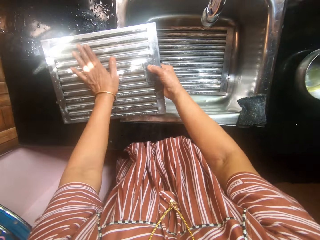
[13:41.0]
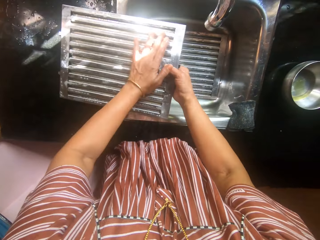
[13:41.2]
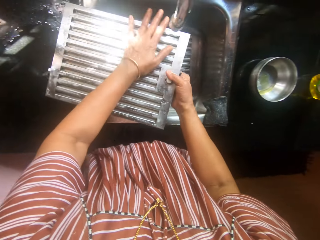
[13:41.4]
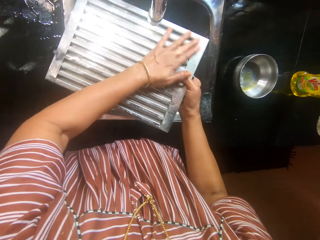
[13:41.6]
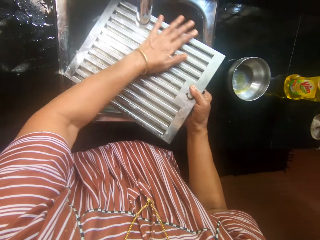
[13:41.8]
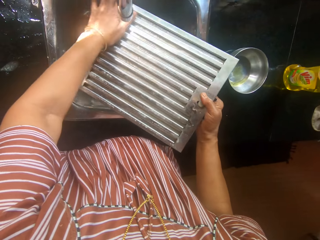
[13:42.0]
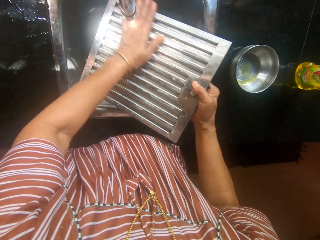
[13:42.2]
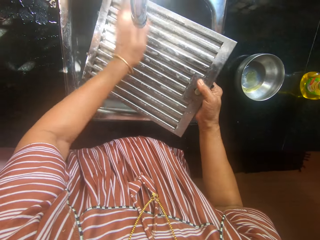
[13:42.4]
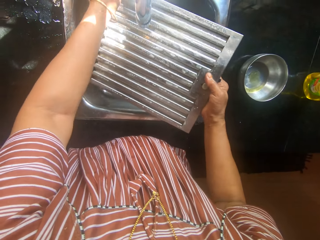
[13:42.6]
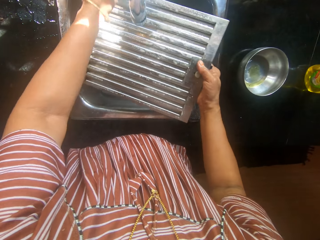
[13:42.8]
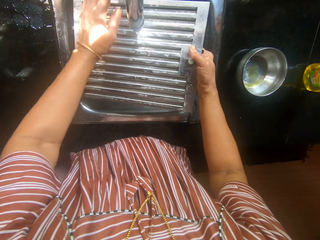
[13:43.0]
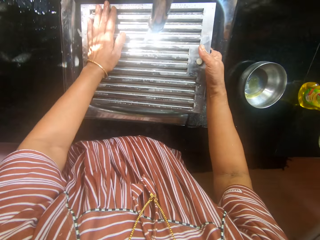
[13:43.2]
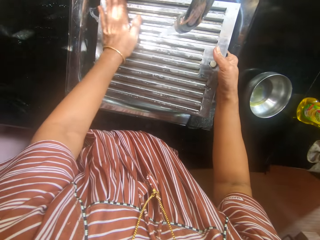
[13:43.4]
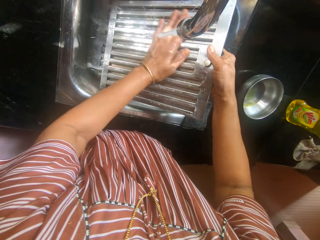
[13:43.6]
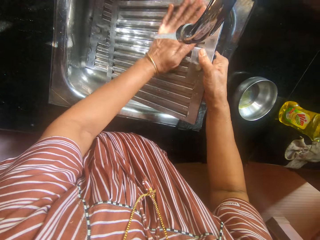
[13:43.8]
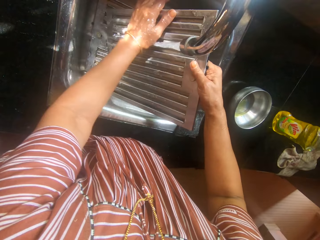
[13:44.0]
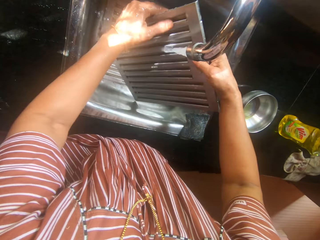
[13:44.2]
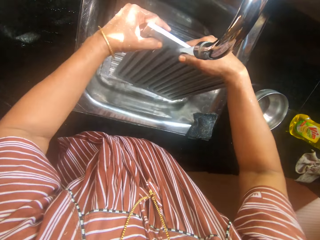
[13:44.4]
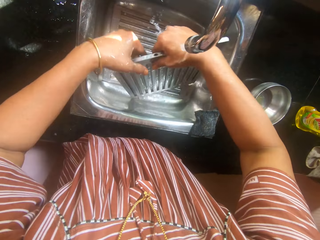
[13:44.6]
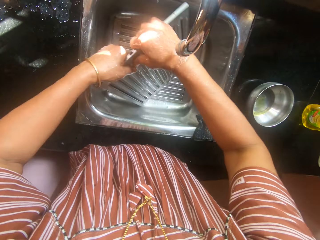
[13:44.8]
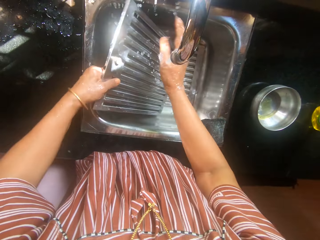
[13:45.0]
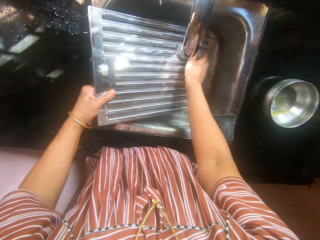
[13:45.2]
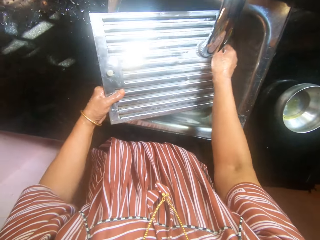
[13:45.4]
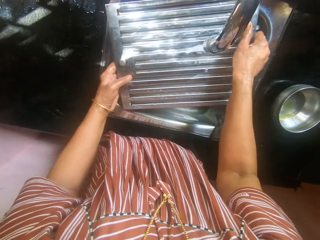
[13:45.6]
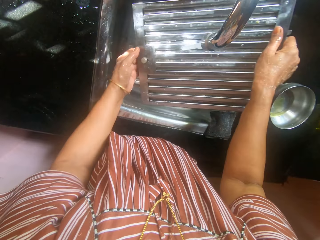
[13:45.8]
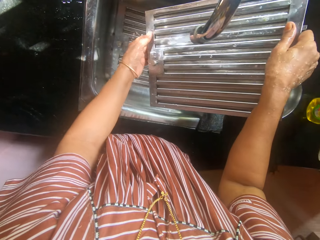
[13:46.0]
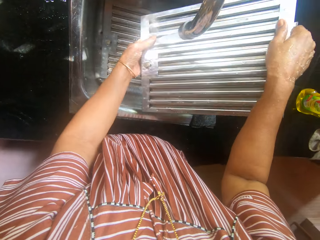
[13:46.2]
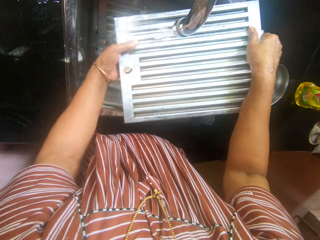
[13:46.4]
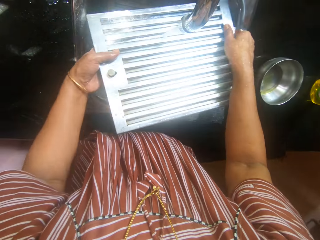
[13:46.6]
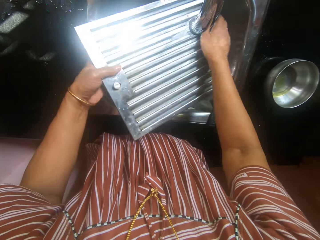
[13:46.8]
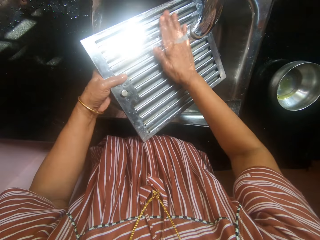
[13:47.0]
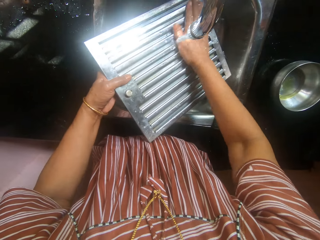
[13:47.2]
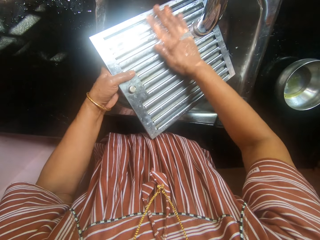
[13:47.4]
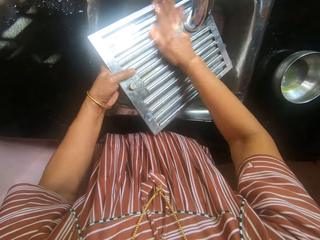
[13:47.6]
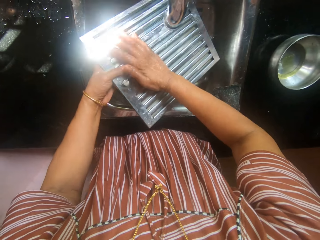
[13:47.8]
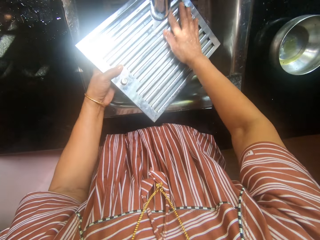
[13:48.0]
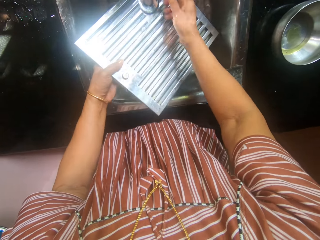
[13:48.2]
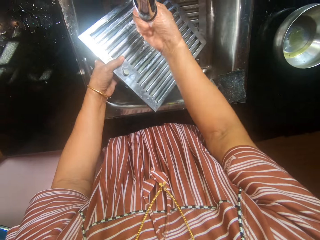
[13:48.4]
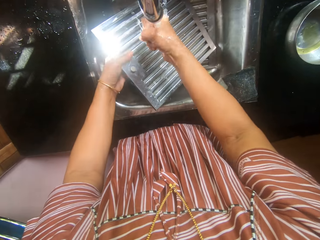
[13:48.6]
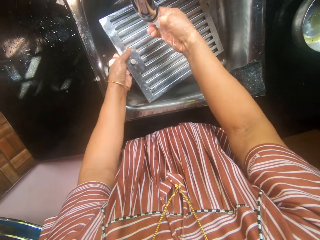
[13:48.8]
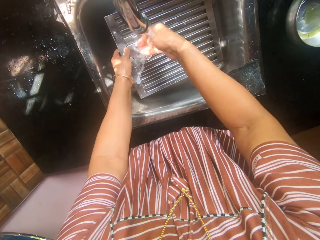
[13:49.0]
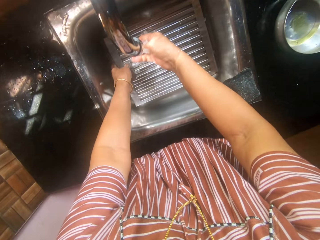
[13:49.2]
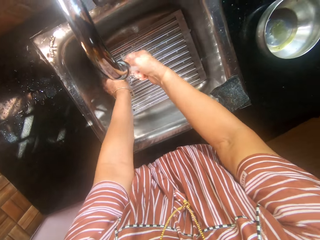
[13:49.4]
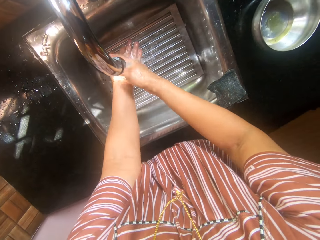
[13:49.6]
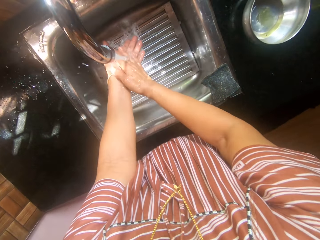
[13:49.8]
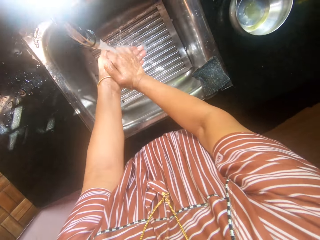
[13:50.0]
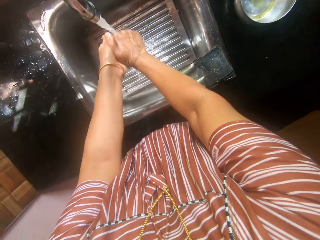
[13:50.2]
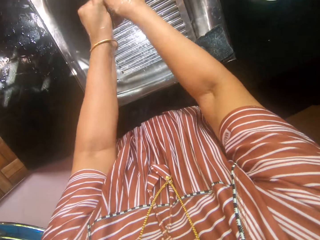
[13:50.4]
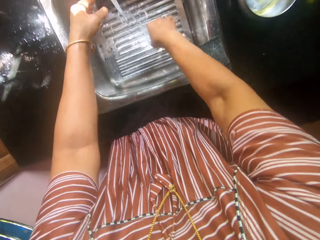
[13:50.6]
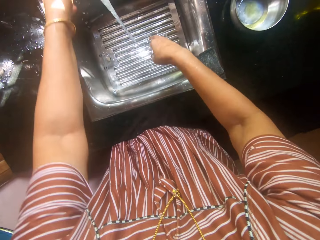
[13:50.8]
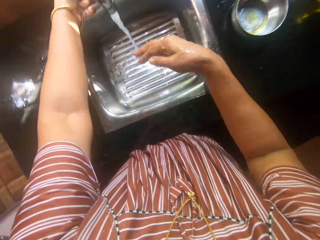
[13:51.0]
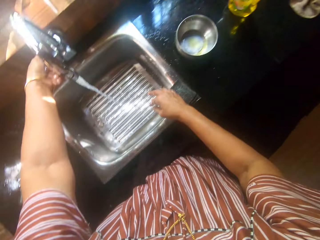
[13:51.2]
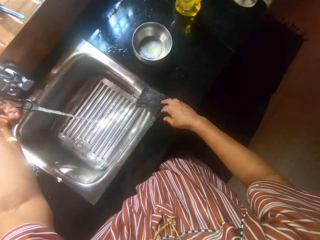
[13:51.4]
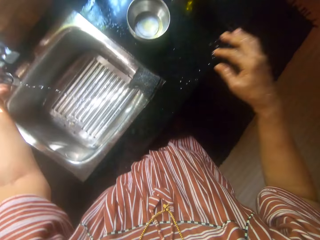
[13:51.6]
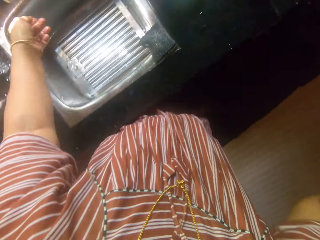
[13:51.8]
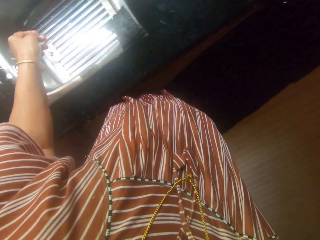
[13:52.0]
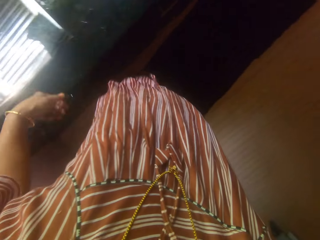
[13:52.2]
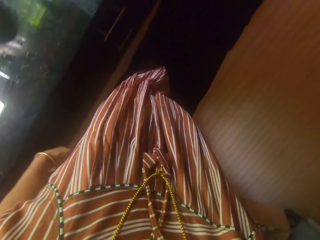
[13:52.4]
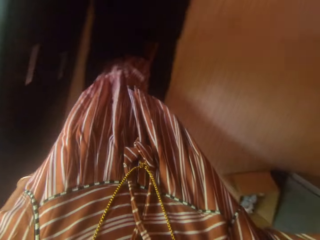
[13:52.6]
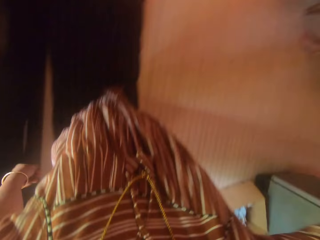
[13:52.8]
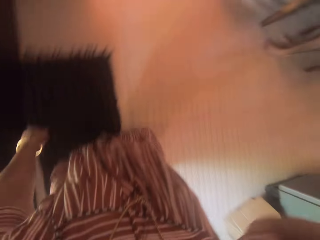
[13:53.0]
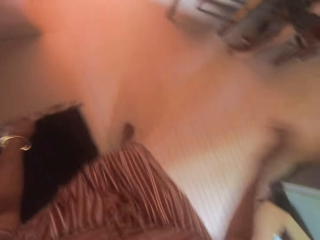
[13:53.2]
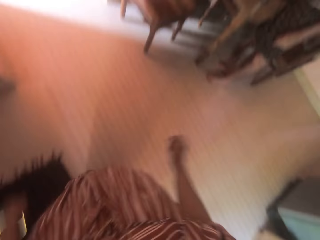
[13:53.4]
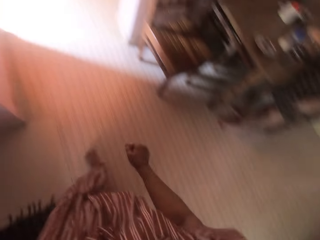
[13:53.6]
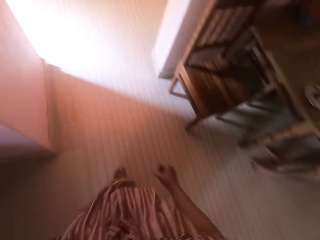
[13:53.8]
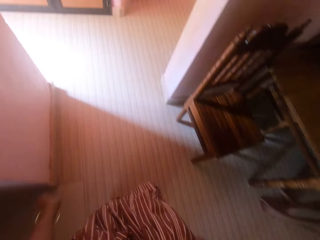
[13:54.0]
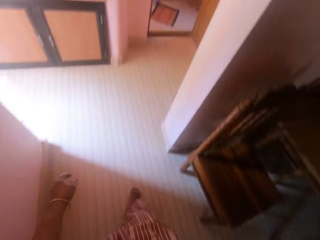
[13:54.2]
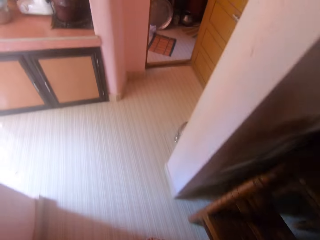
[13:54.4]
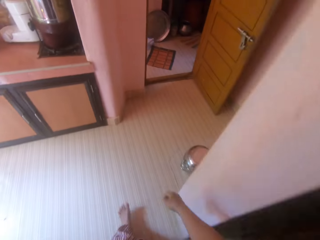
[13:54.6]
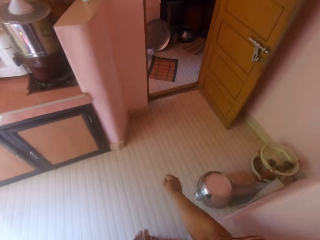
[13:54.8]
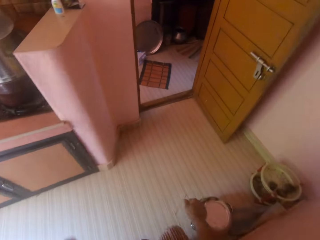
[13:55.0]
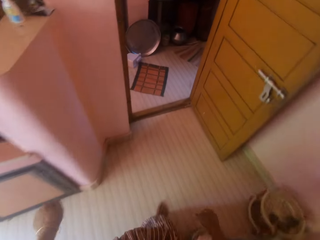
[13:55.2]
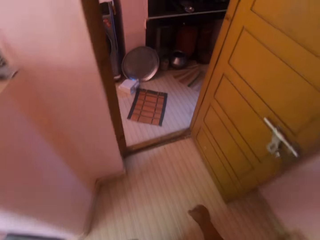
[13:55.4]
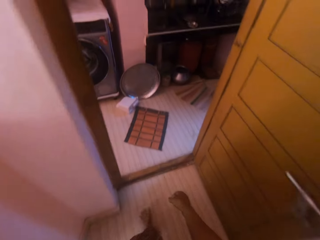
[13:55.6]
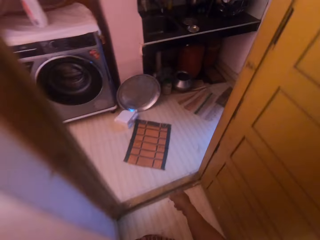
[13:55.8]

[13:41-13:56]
The camera wearer picks up the vent louver. She wipes the vent louver. She opens the tap by its handle on the sink with her left hand. She rinses the vent louver in the sink. She places the hood filter in the sink. She closes the tap by its handle on the sink with her left hand. She lifts her hand. She walks from the sink to the other kitchen. She drops her hand. She walks in the room.

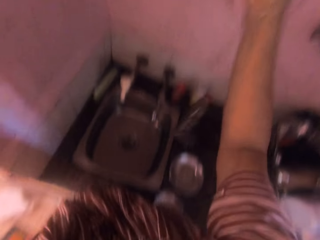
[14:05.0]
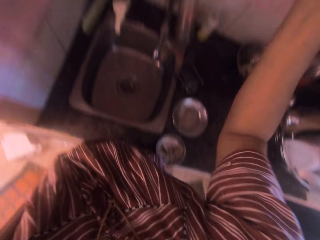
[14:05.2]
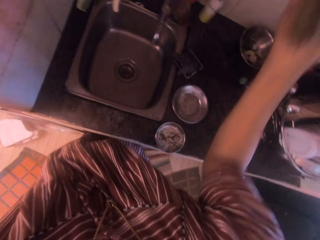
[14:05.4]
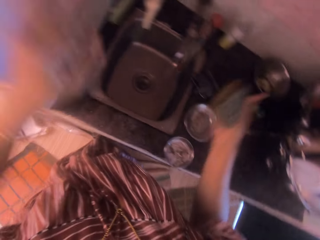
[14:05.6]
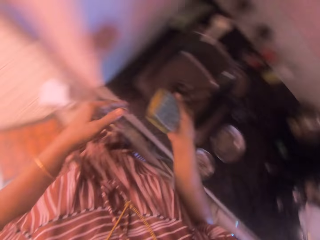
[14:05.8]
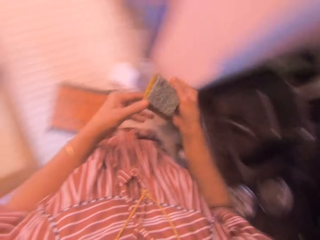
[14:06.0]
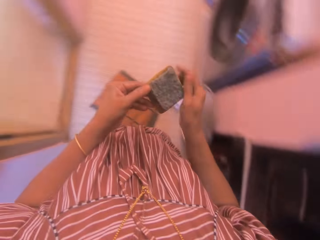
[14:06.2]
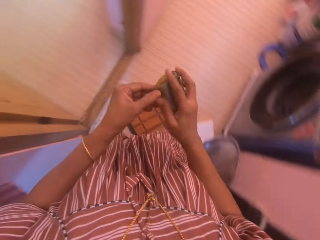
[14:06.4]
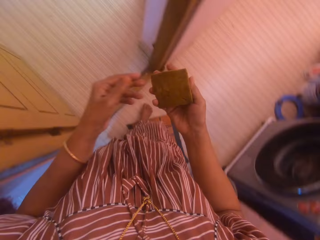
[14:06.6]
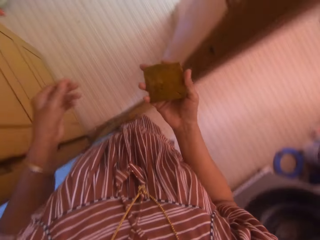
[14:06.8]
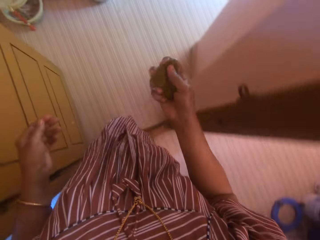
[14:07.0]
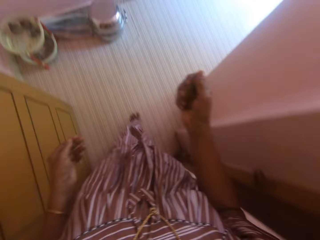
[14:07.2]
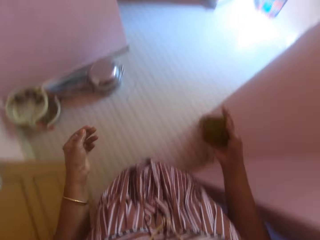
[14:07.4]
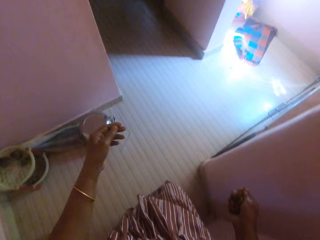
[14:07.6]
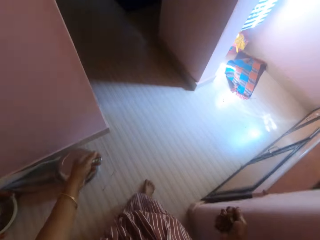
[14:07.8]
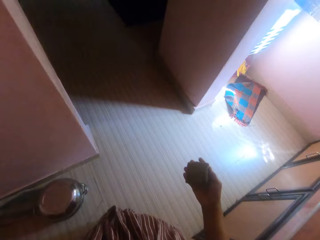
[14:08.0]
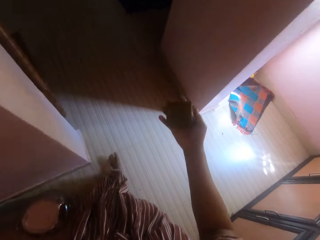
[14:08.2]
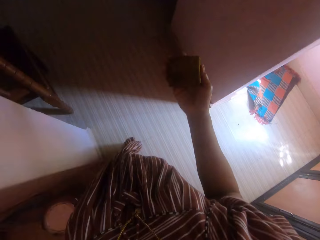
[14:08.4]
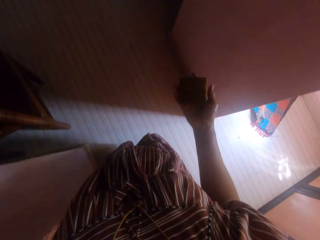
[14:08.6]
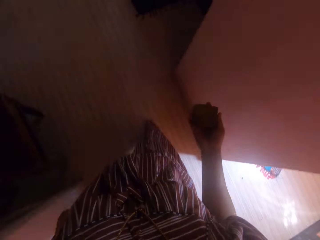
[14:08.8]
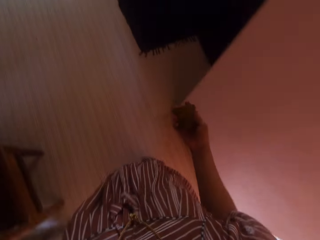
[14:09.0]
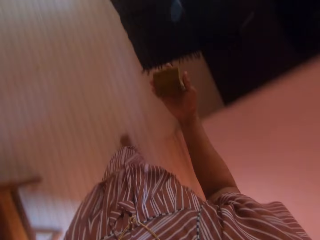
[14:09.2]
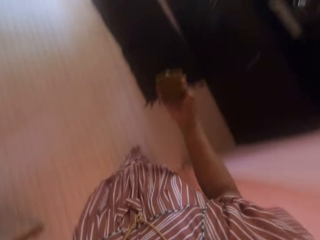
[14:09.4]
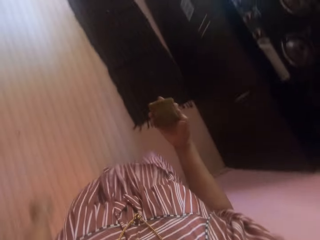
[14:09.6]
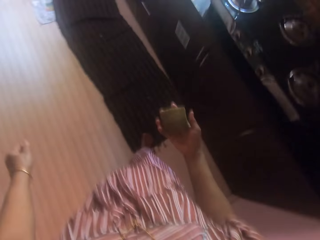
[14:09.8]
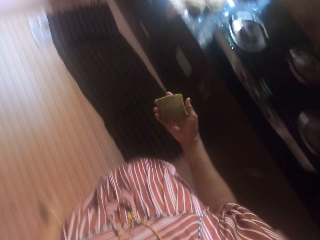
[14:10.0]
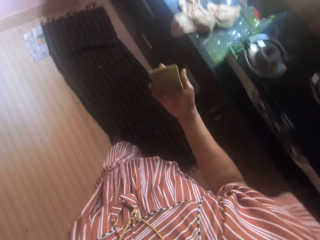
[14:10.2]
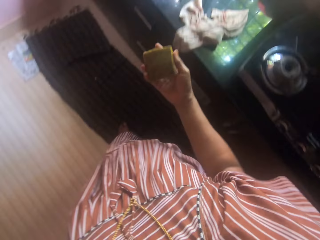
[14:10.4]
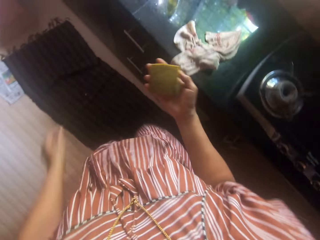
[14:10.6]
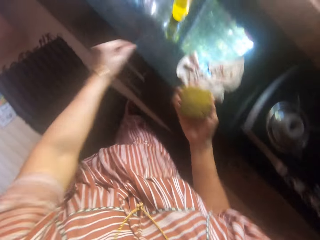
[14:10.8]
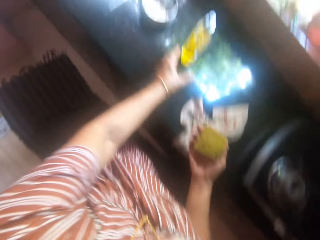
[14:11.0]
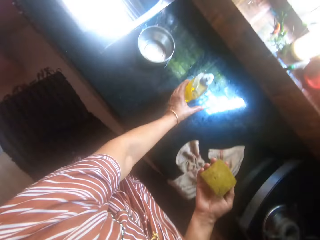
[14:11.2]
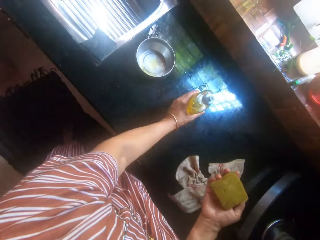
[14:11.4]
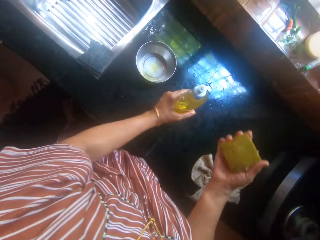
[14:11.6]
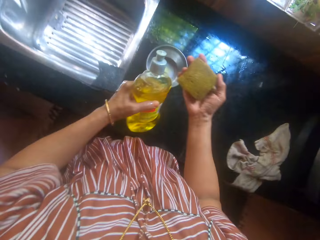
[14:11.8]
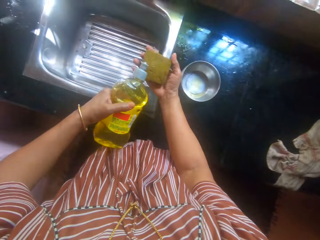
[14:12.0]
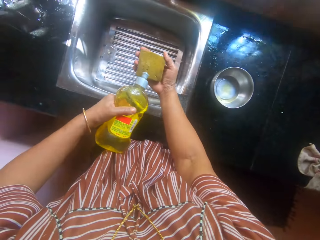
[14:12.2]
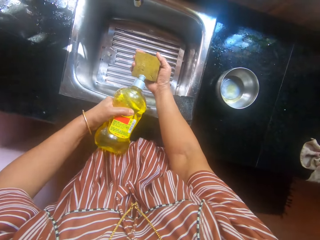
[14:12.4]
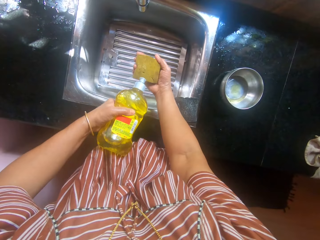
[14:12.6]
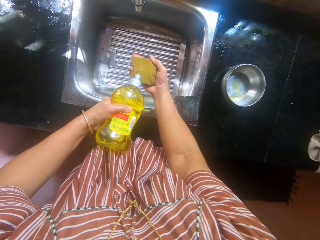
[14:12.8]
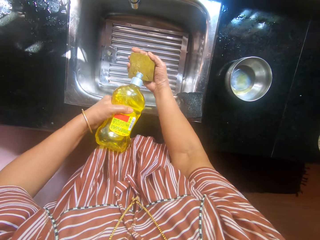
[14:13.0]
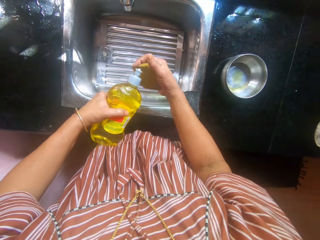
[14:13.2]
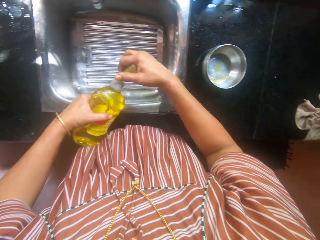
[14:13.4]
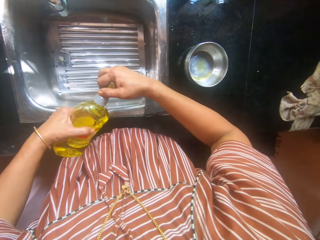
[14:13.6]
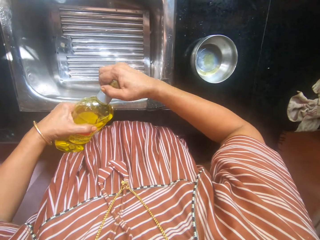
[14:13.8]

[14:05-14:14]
The camera wearer takes a foam sponge or cleaning sponge from the rack with her right hand. She walks in the room holding the cleaning sponge. She walks to the sink with the foam sponge in her right hand. She holds the liquid soap detergent. She takes the liquid soap container from the slab with her right hand. She bends the liquid soap detergent. She squeezes soap out of the container into the foam sponge.
